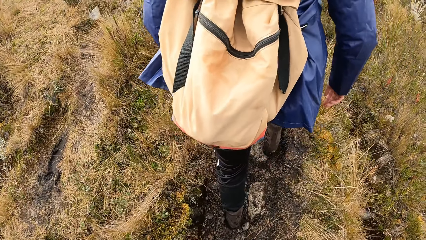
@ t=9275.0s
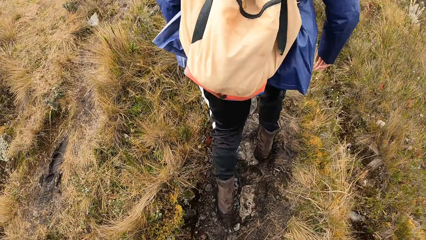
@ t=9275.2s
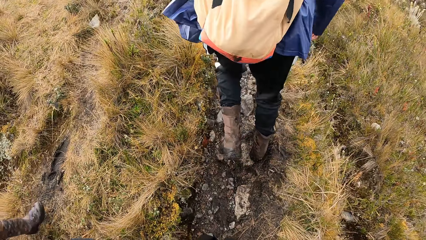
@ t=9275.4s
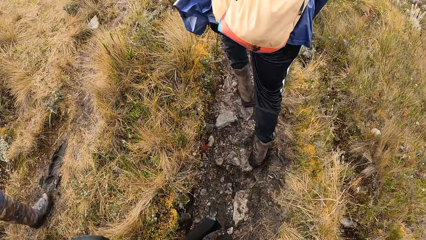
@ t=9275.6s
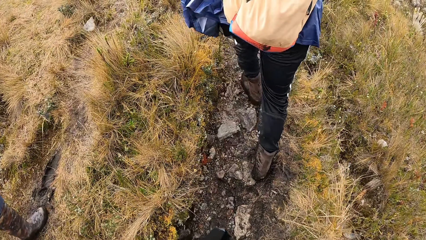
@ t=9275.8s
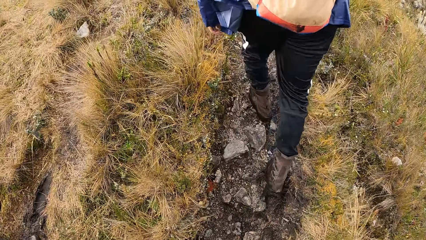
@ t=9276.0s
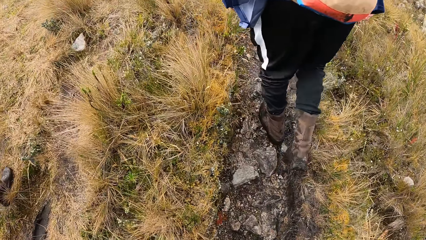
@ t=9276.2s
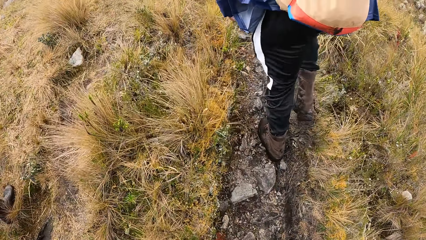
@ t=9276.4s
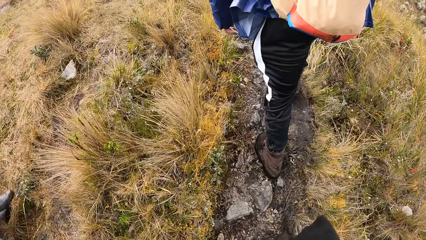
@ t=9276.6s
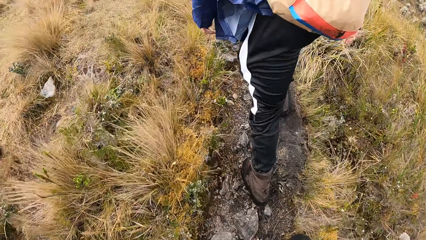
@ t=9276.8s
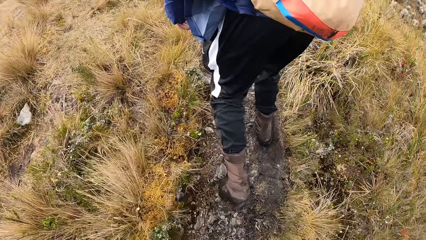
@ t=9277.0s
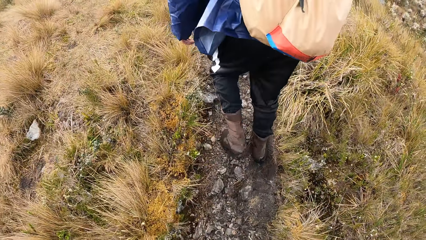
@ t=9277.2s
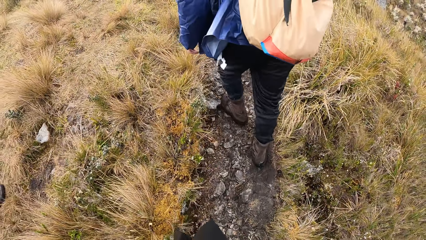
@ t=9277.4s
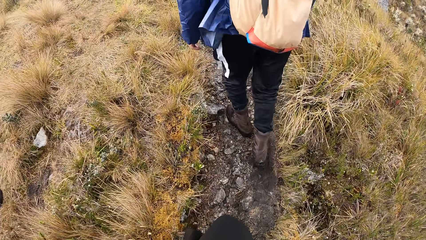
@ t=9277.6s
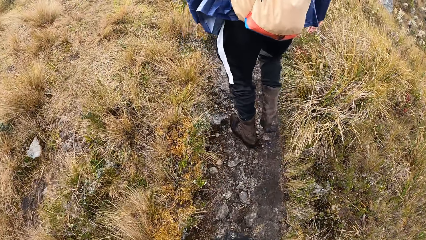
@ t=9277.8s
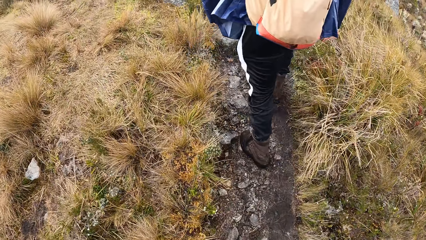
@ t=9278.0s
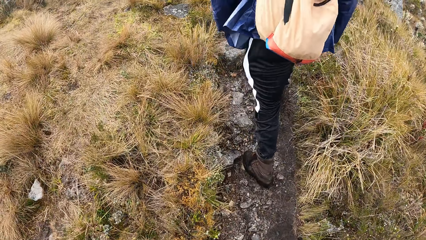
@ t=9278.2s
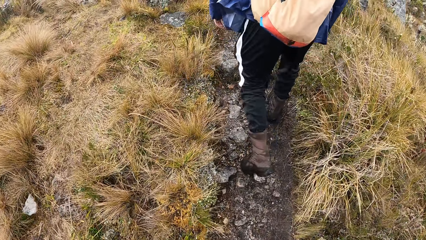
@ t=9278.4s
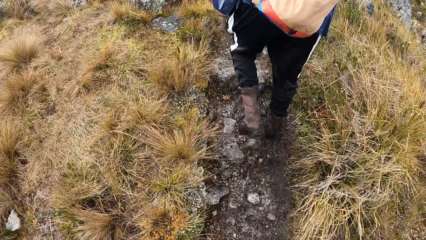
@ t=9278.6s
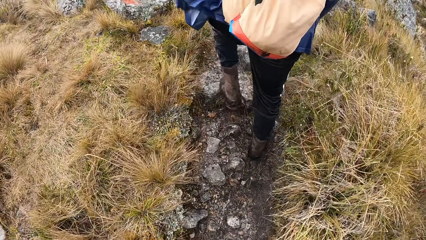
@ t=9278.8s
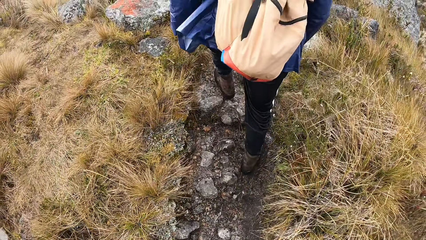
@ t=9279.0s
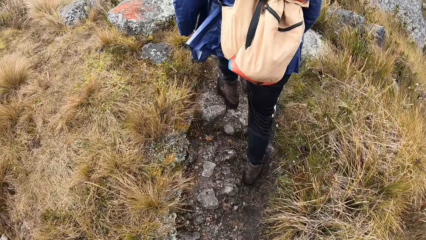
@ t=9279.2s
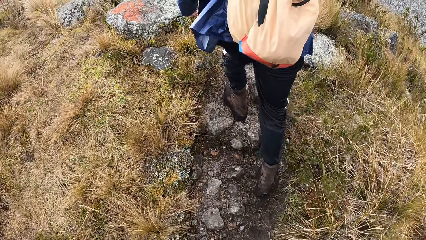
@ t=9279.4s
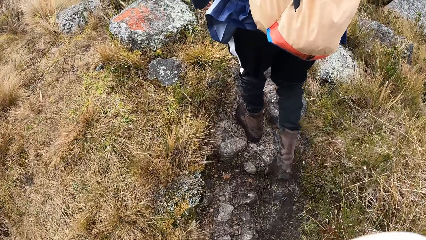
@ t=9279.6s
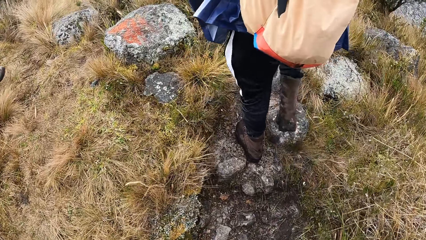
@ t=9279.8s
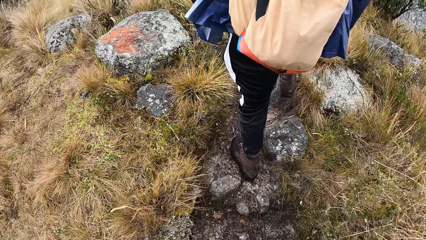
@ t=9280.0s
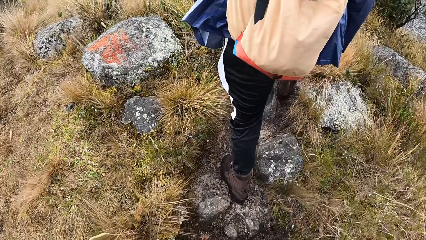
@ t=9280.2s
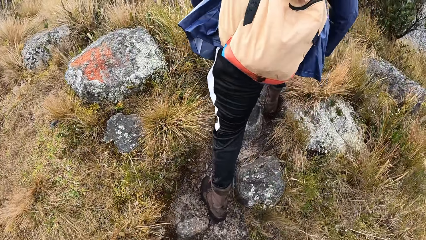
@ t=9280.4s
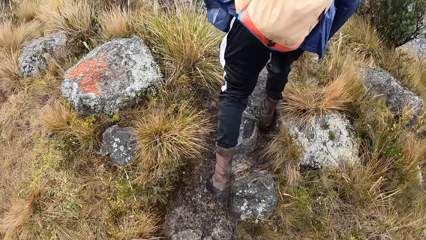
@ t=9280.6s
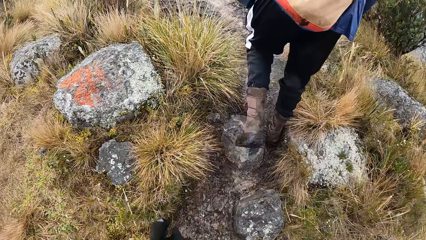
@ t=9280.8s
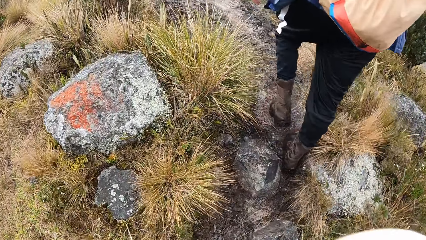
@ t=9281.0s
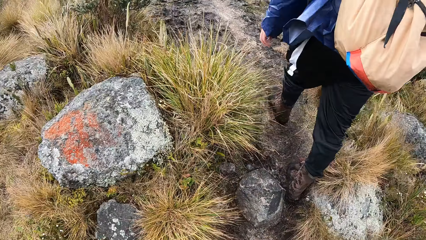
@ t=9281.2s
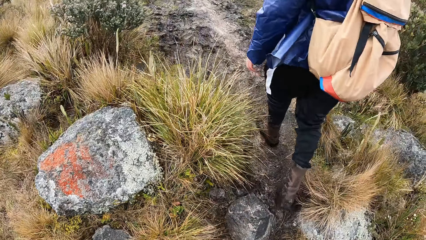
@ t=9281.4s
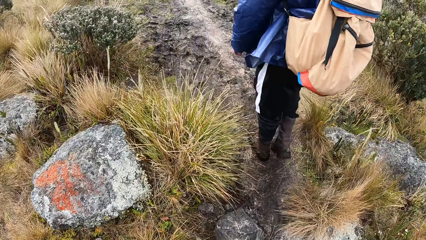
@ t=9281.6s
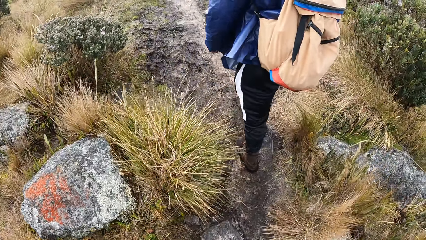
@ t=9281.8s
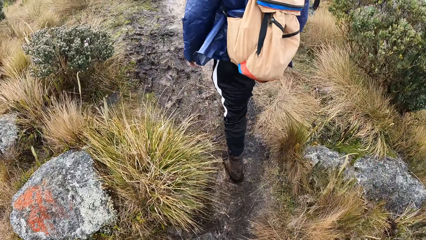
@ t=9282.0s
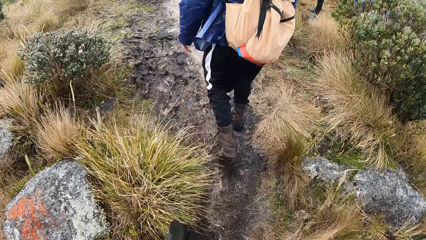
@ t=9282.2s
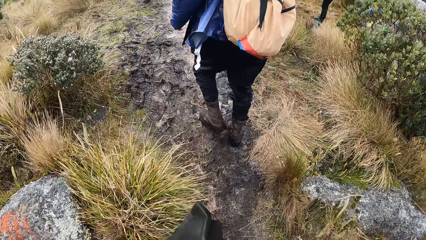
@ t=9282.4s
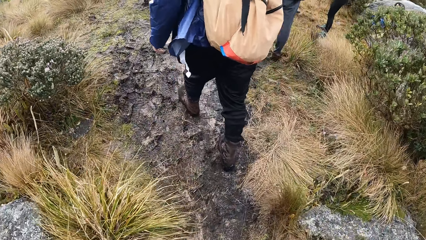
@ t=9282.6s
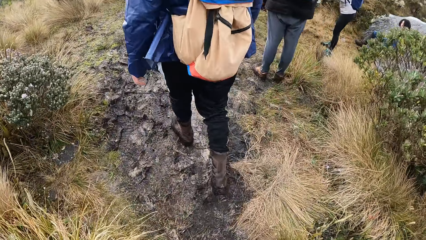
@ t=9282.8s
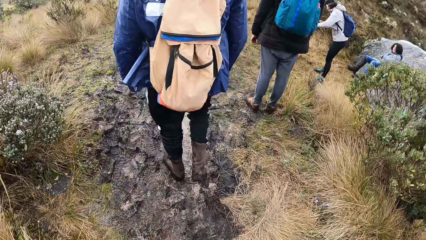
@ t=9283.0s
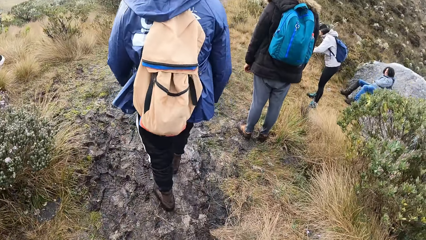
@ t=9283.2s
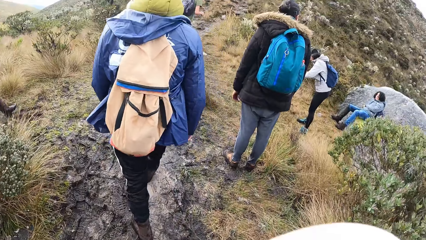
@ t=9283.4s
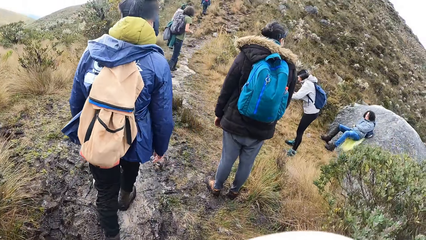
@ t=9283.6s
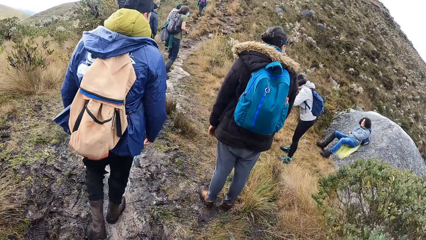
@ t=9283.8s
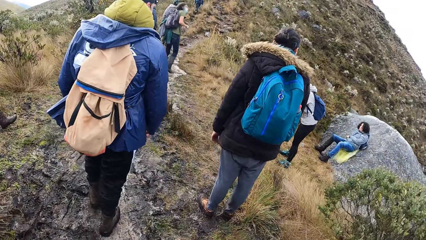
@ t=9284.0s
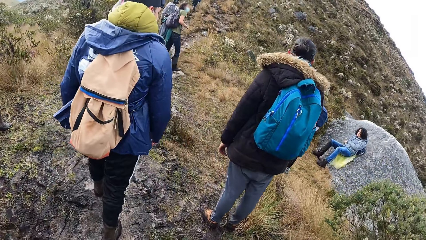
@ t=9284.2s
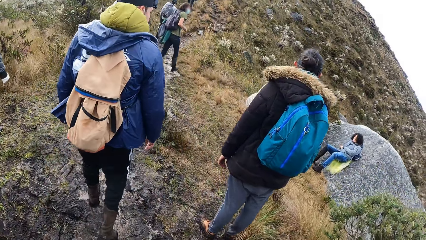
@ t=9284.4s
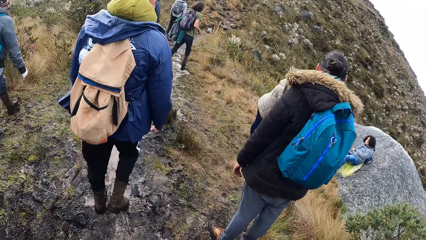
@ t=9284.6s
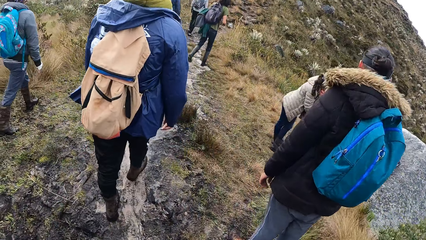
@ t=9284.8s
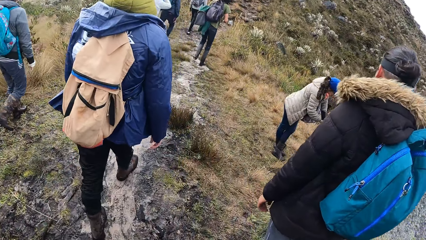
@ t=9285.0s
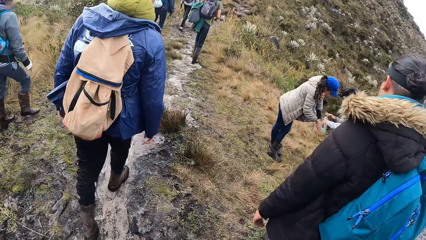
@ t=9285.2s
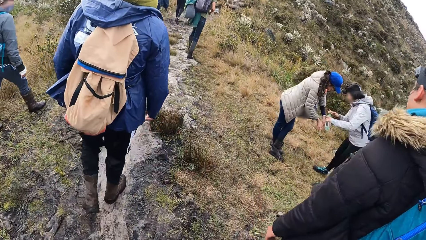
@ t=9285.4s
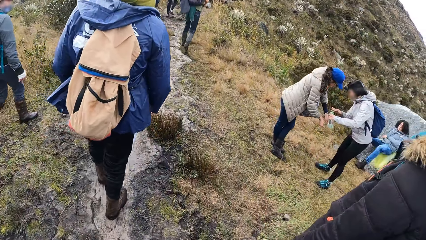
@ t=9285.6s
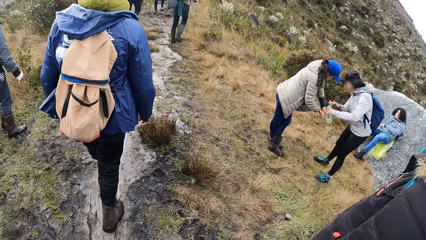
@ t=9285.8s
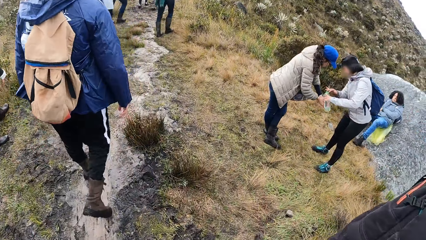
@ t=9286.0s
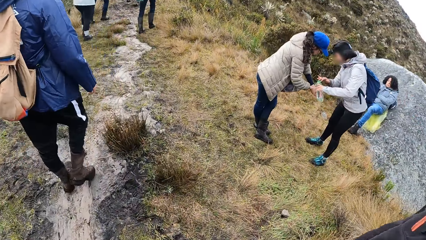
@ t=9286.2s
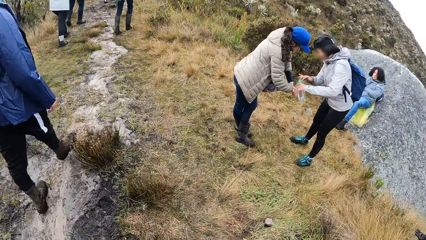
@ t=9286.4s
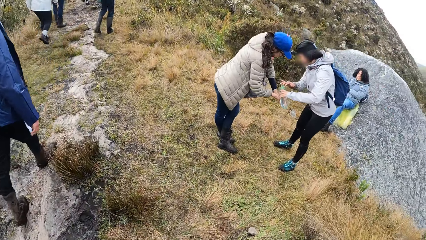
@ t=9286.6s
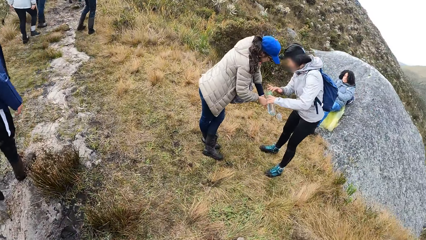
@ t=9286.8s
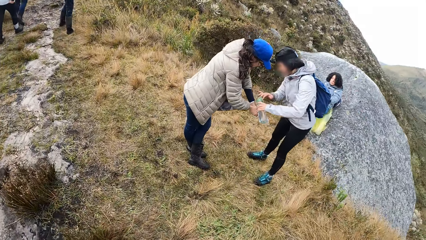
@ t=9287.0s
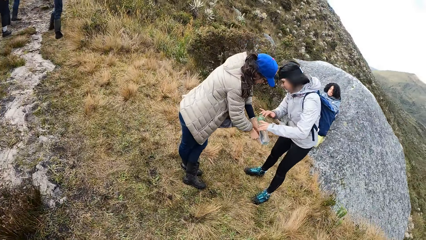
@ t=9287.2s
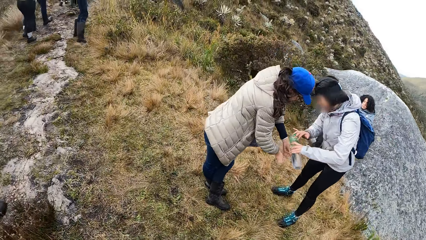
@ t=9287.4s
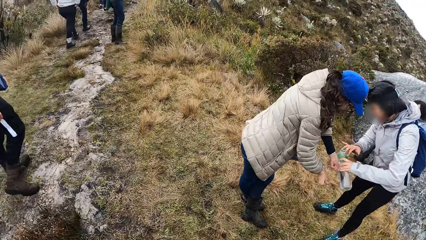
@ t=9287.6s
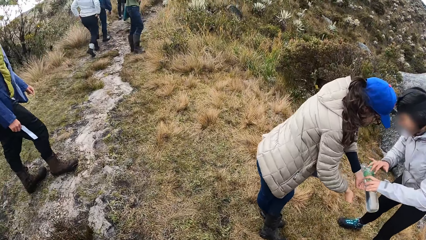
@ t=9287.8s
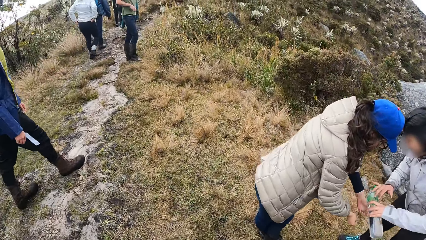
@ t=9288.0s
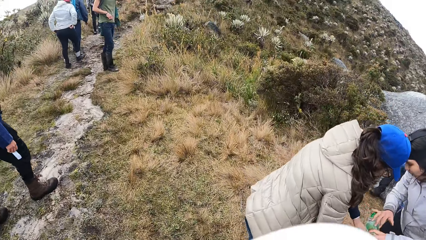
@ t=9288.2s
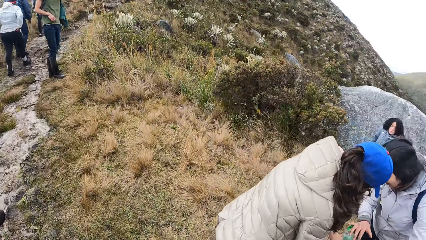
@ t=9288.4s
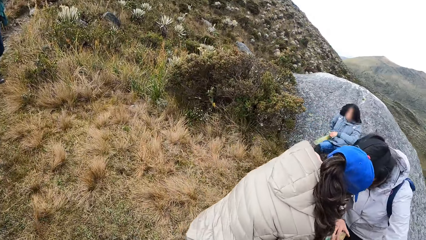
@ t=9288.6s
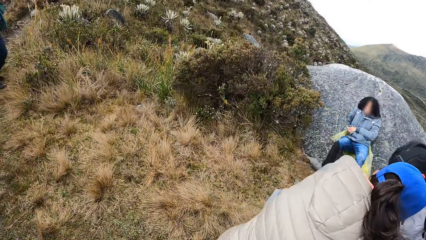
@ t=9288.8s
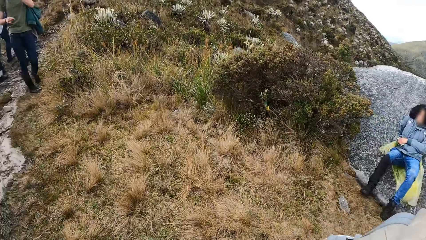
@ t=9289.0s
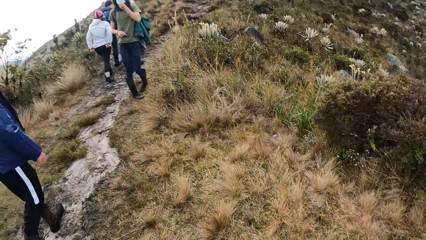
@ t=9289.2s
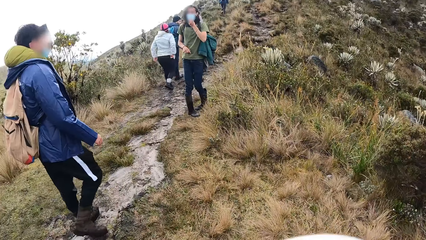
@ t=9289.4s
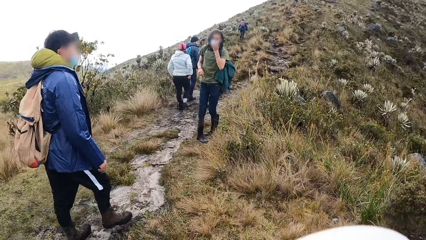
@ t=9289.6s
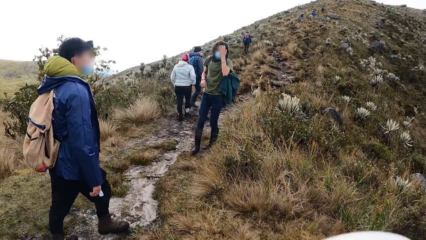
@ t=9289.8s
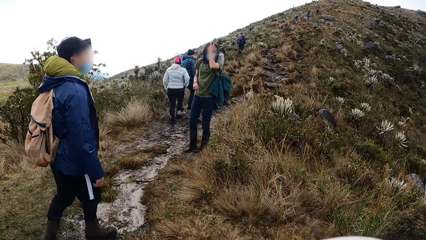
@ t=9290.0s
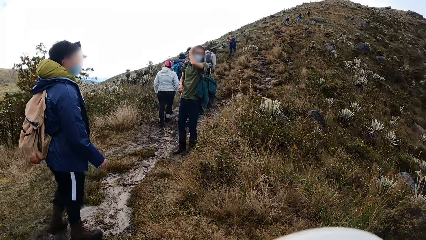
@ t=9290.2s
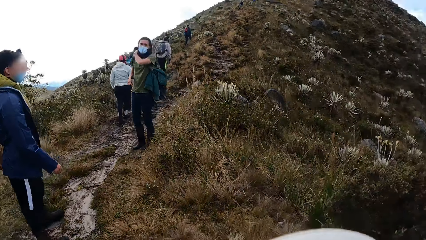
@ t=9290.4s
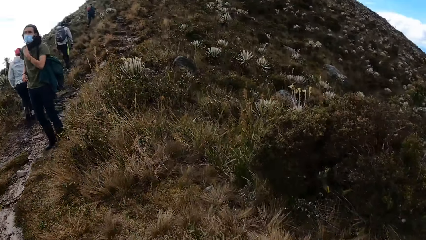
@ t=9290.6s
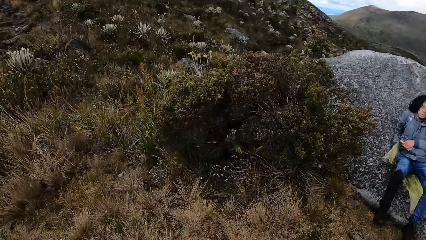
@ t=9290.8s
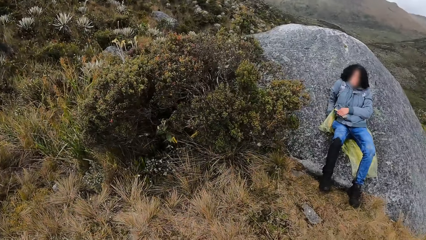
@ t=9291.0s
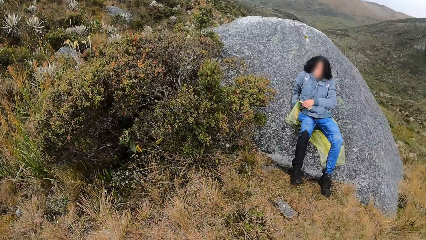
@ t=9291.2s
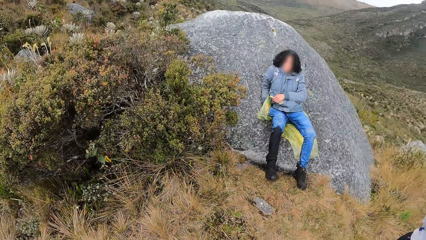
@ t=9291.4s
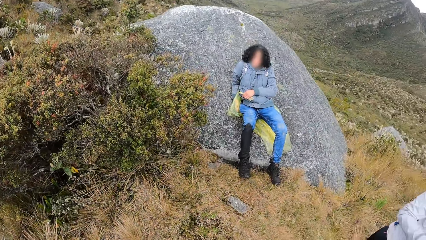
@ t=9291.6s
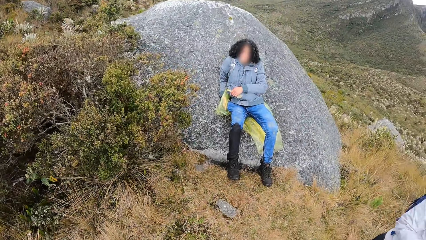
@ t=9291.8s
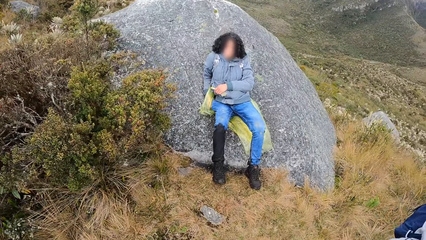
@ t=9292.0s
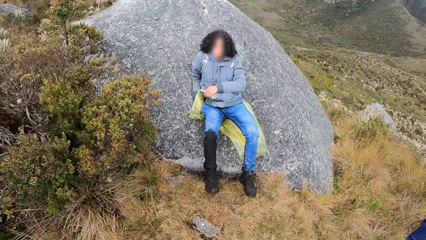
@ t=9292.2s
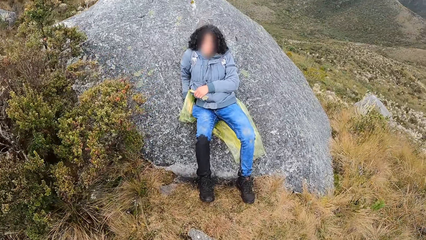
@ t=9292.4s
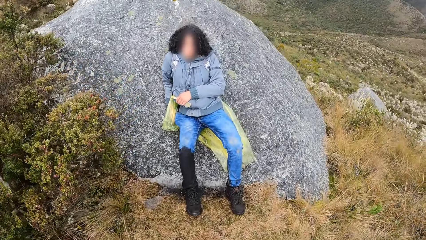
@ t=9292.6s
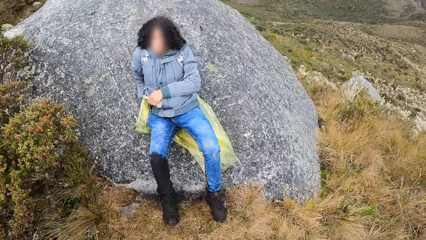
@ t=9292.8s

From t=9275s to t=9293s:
A woman washes her hands with the water from a water bottle in the right hand of another woman. A man adjusts his facemask with his left hand and adjusts his hair with his left hand.
